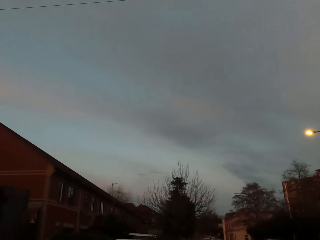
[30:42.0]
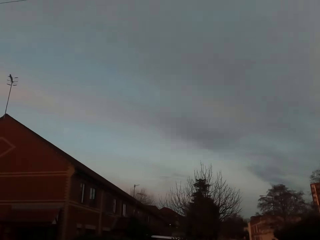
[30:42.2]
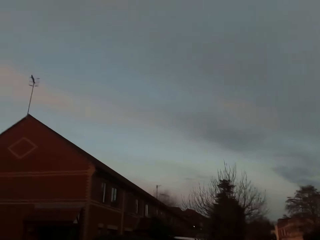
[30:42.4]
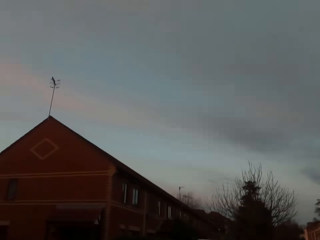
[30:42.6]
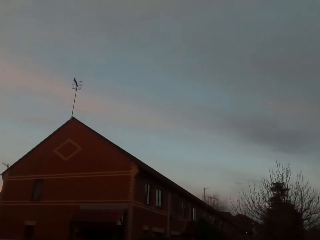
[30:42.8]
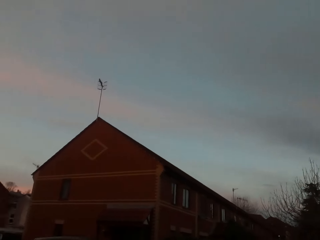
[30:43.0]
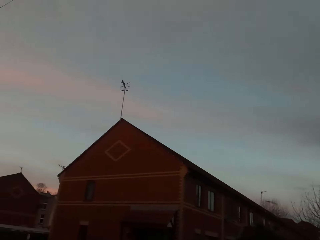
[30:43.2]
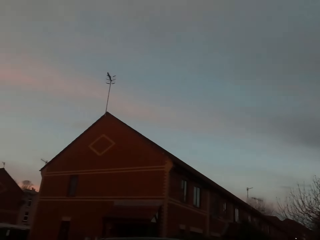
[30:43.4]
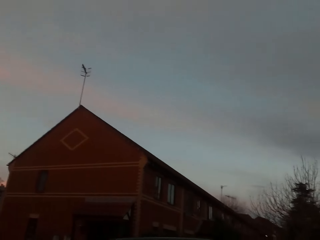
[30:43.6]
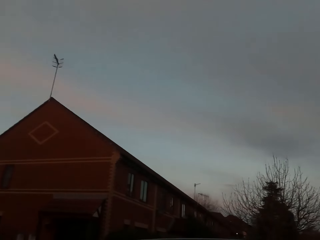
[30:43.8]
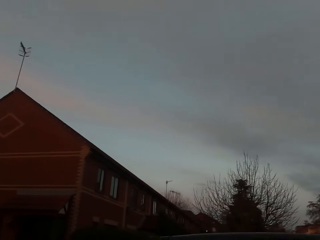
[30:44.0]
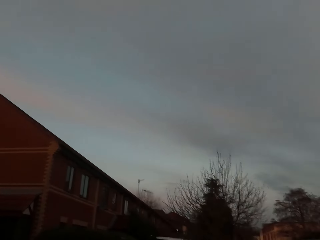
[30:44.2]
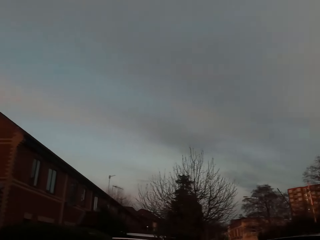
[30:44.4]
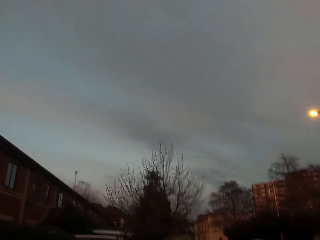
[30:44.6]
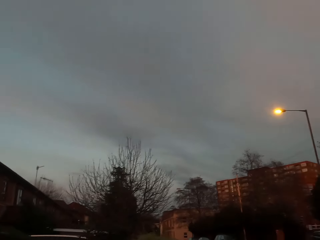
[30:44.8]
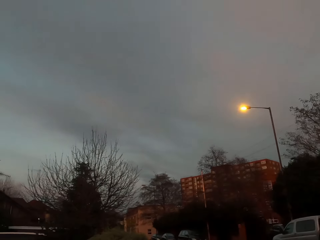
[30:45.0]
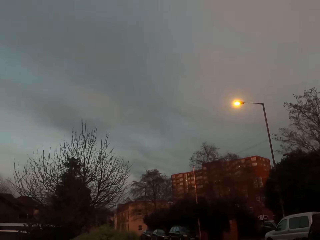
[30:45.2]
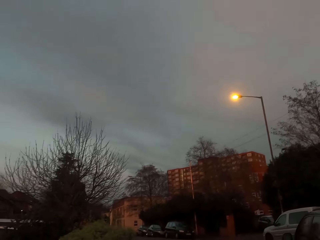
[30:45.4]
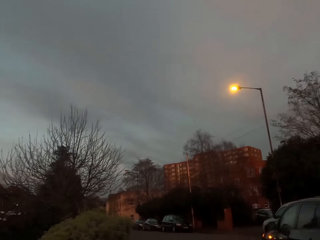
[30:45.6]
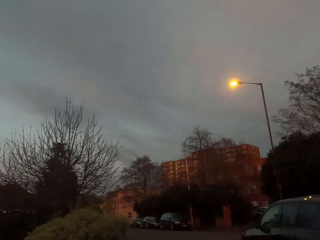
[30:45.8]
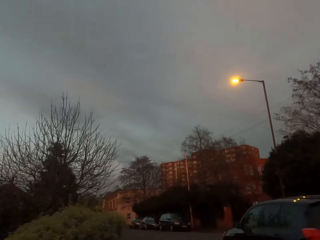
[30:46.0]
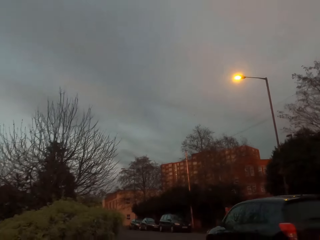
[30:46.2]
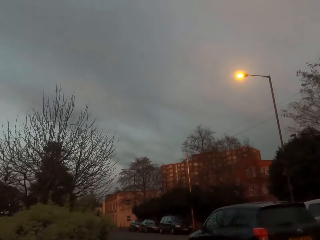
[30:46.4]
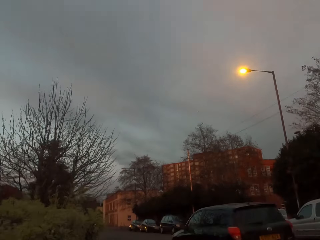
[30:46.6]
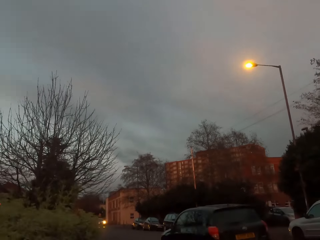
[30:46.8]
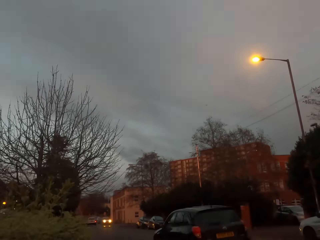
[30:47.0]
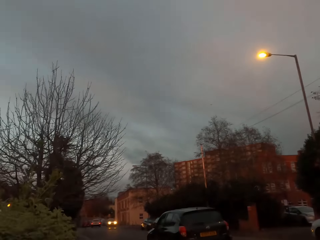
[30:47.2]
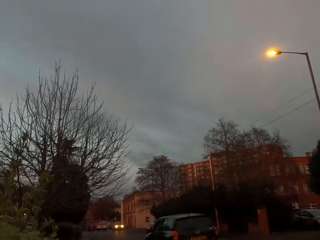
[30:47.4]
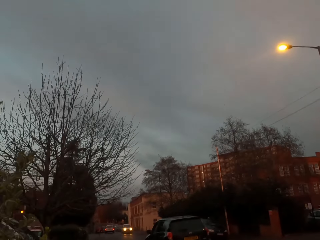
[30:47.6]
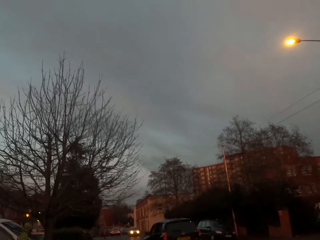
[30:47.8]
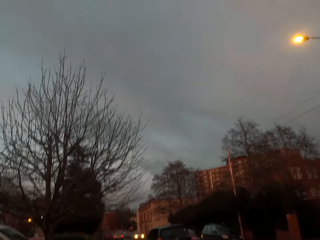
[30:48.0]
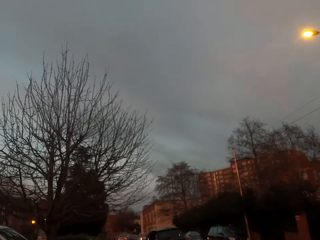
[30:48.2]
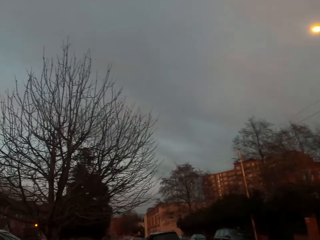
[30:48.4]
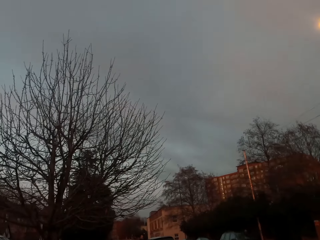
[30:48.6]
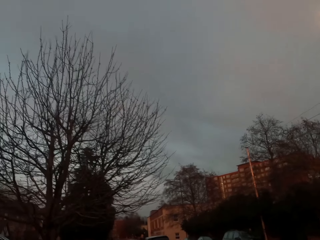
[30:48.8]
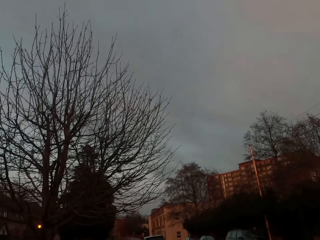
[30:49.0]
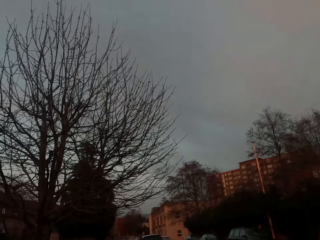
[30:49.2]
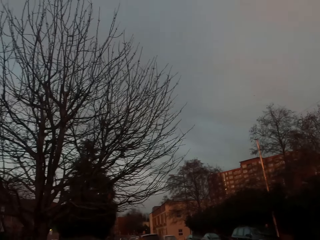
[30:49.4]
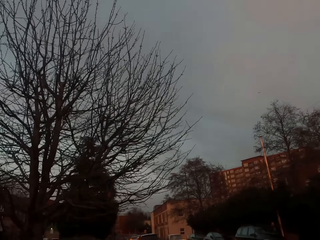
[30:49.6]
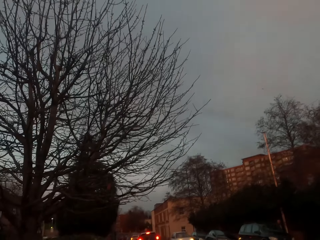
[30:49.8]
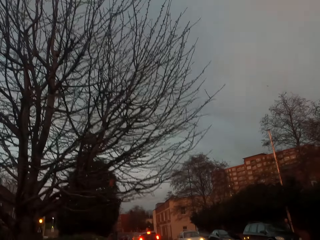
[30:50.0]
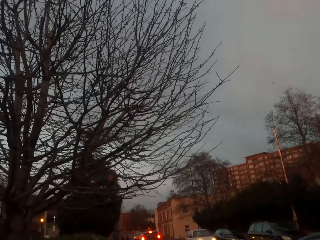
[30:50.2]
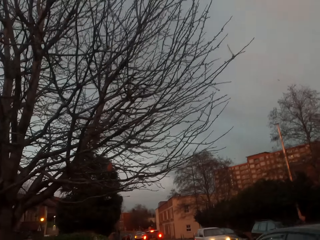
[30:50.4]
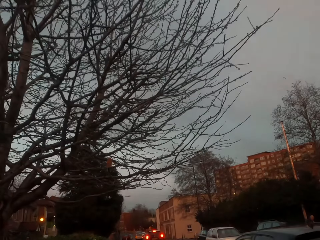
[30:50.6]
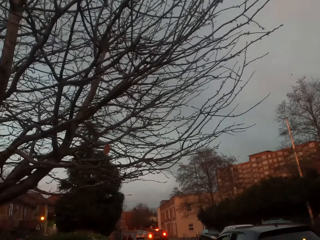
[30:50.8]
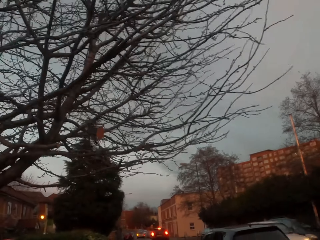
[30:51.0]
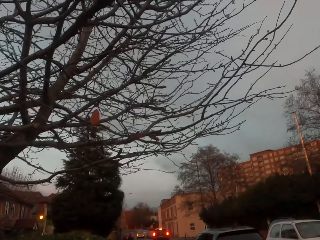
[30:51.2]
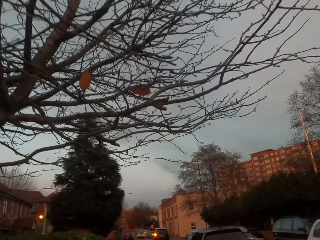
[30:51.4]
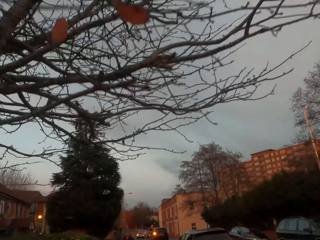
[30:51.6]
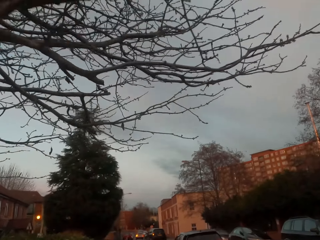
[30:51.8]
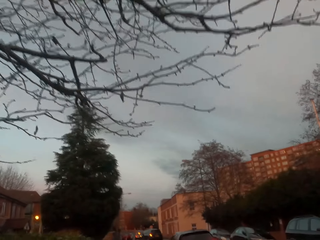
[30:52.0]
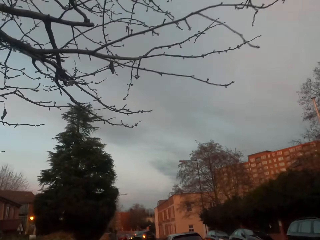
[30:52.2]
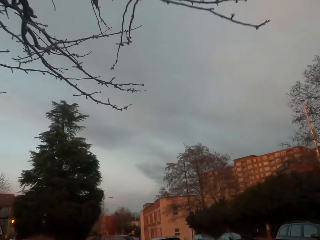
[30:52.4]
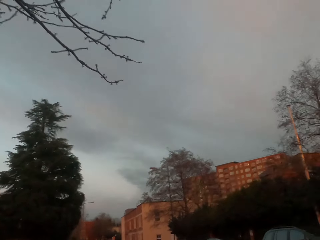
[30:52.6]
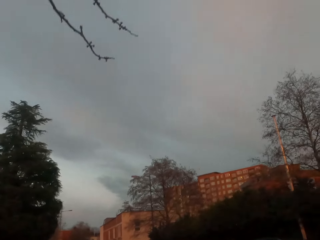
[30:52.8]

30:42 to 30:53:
A black car drives past the camera wearer. A black car drives past the camera wearer again.

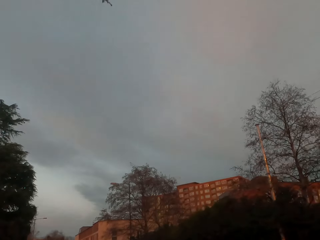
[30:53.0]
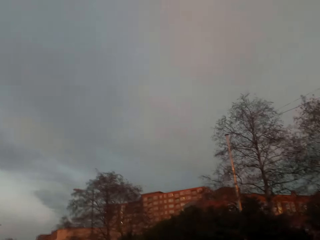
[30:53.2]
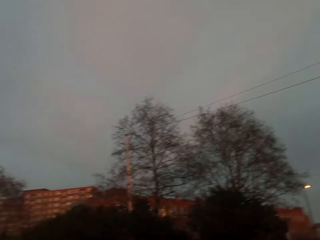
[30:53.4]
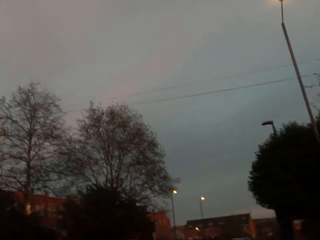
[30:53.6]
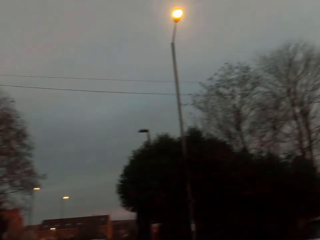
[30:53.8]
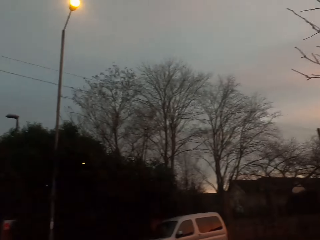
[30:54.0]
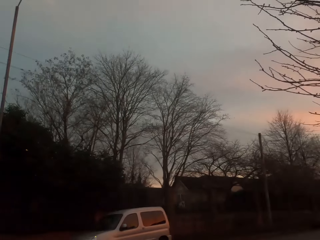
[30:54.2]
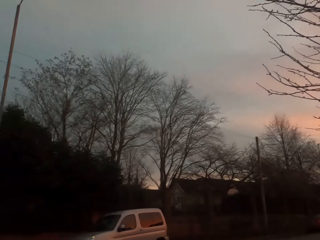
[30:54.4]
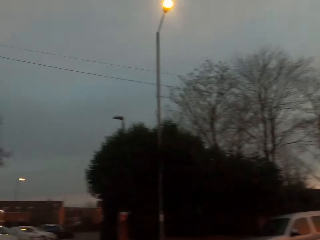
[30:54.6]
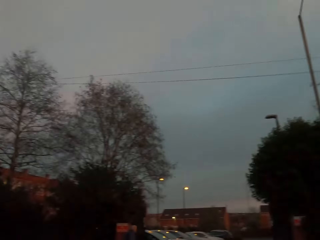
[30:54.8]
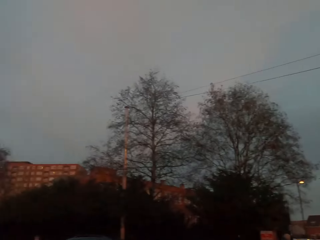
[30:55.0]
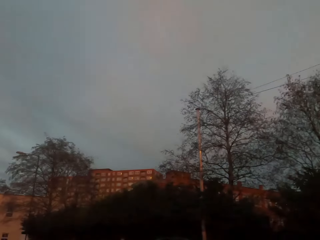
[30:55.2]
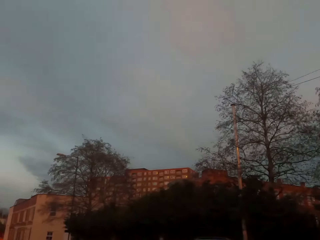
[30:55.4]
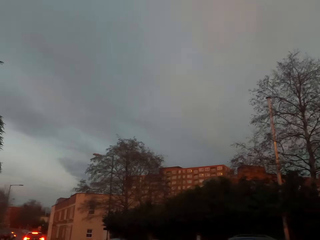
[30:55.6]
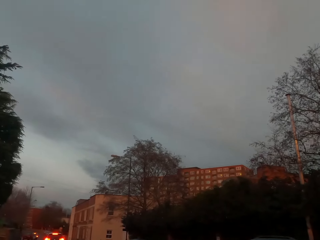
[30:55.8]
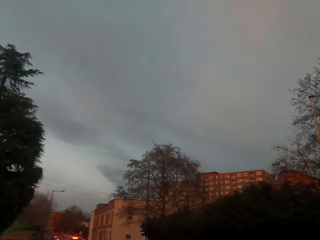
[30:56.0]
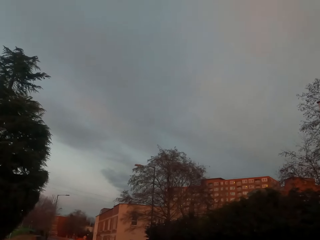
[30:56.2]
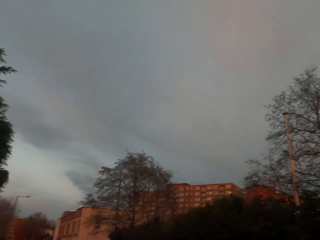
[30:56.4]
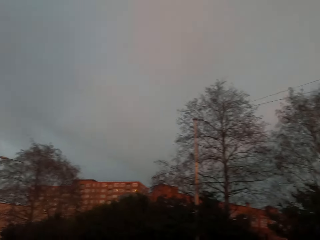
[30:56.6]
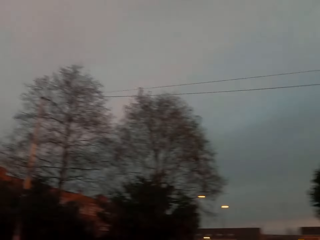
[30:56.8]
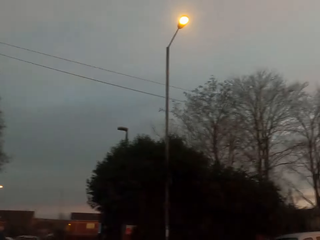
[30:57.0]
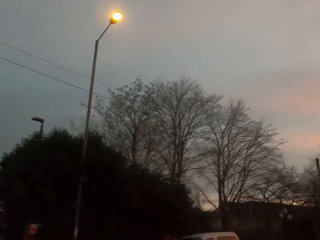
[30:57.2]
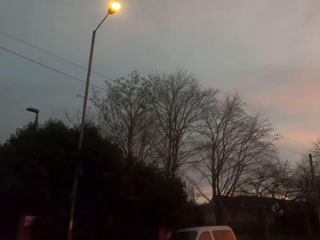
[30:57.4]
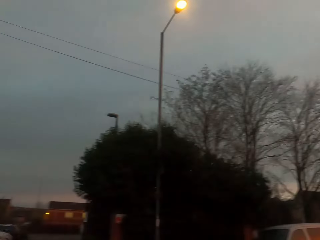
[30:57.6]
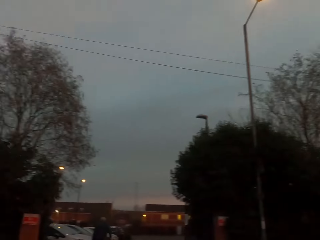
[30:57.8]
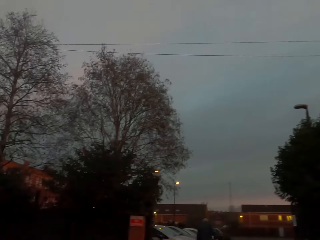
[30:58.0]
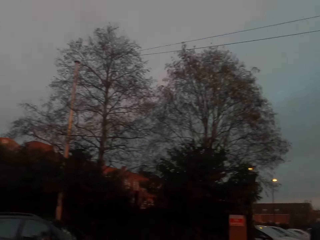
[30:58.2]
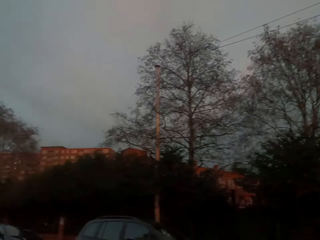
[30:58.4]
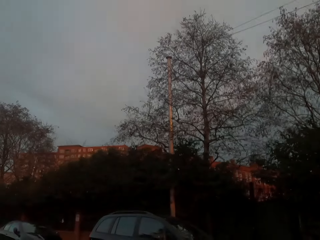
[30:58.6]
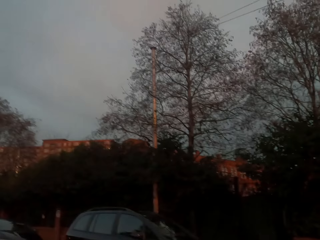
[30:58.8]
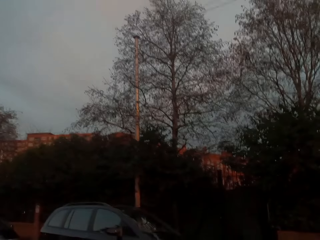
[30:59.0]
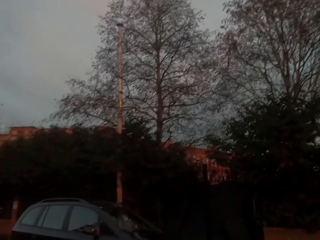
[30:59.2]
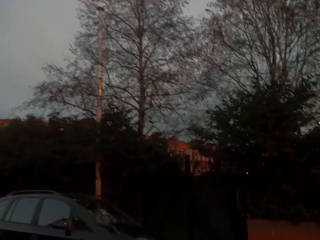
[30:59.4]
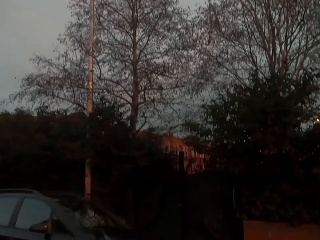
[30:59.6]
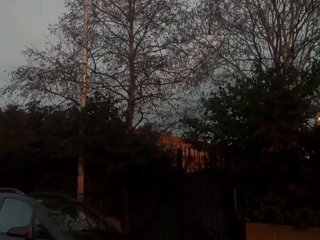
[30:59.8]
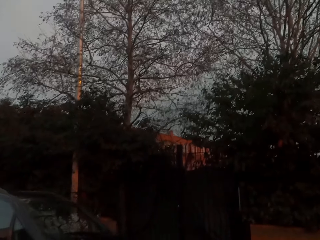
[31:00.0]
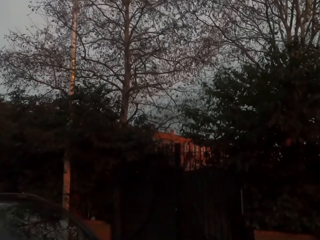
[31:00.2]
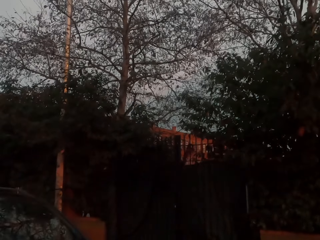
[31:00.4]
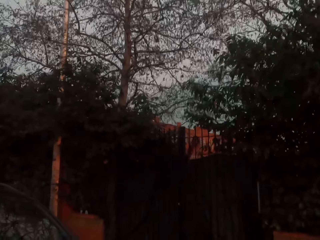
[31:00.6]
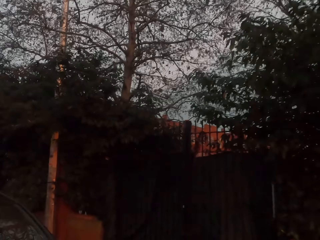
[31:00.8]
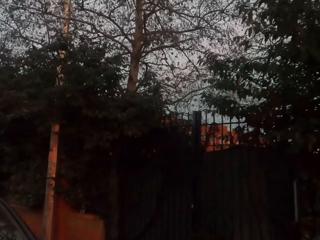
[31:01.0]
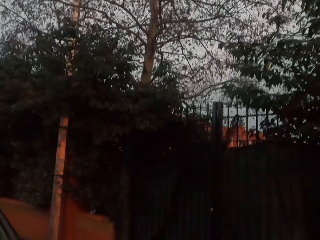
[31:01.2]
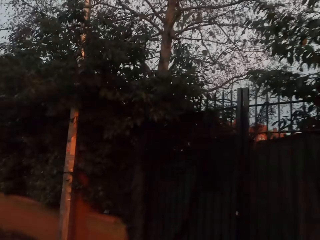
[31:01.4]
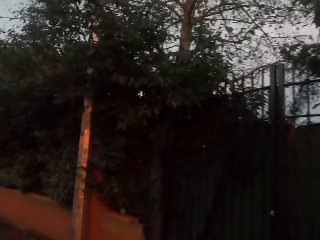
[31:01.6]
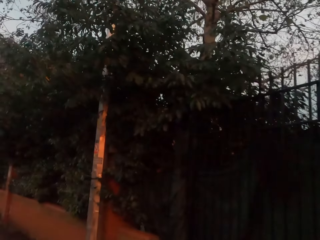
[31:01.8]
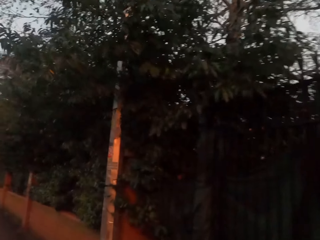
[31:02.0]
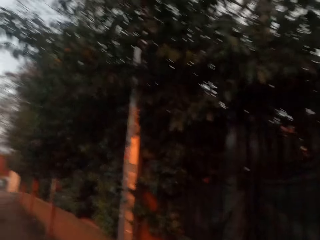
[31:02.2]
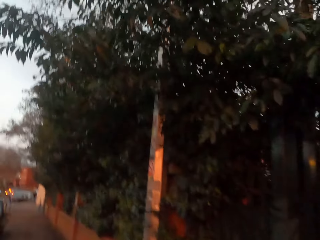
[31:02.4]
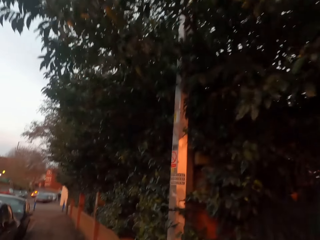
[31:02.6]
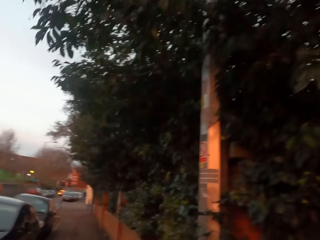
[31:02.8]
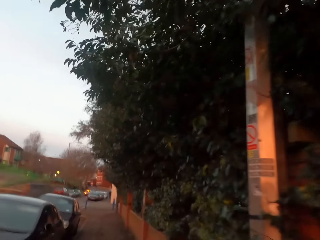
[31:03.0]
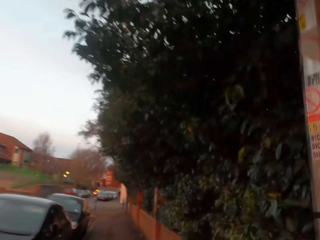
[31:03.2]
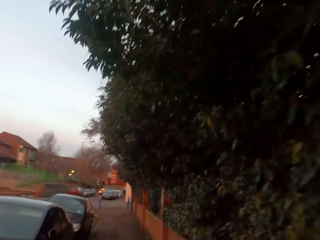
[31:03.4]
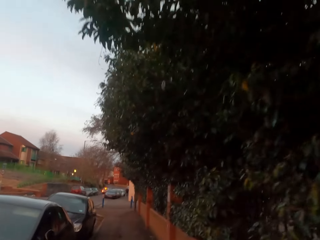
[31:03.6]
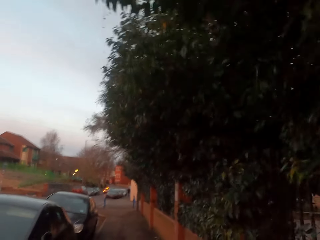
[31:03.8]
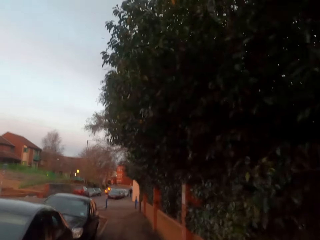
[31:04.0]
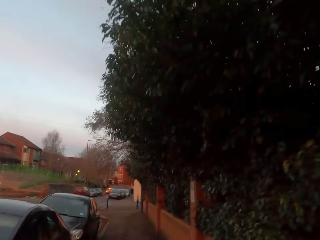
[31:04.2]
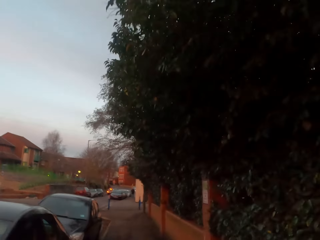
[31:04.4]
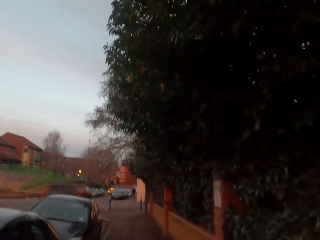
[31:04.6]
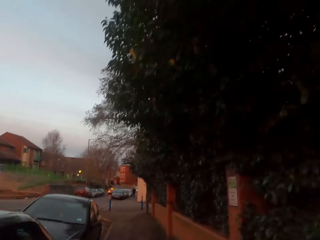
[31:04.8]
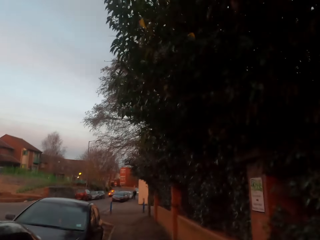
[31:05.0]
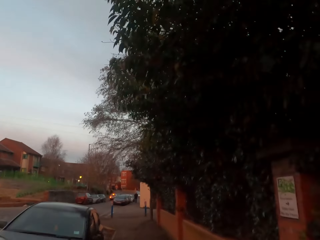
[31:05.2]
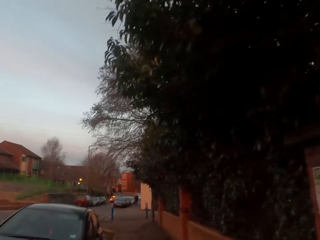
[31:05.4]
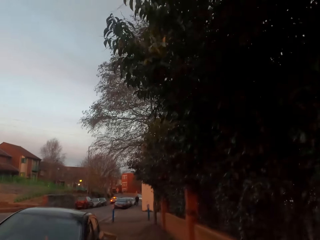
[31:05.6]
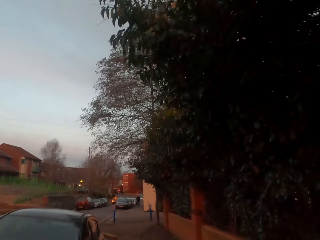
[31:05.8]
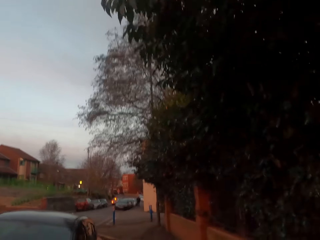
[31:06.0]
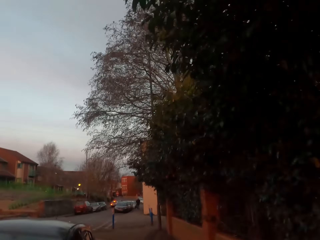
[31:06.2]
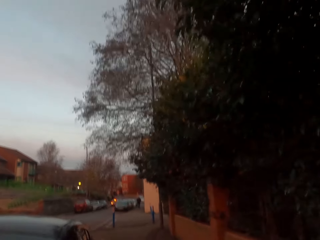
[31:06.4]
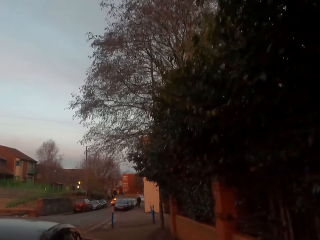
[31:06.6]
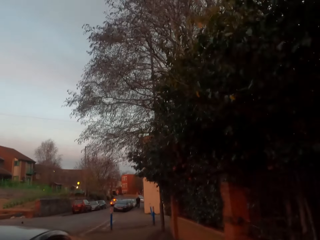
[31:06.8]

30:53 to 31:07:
The camera wearer looks right to the road. They look left to the road. They look left to the road again. They cross the road. They jog on a pavement beside the road.
